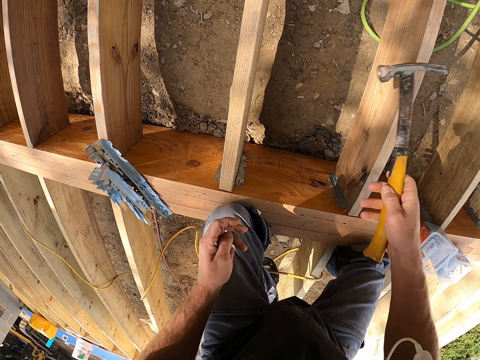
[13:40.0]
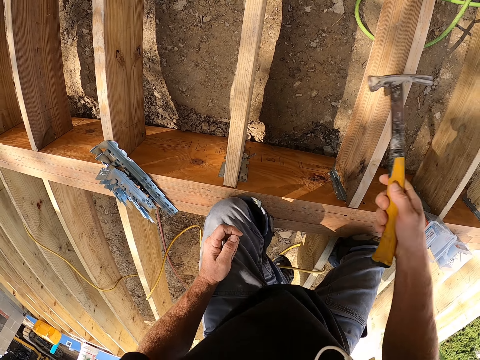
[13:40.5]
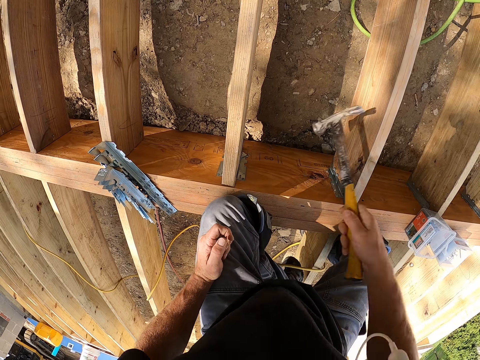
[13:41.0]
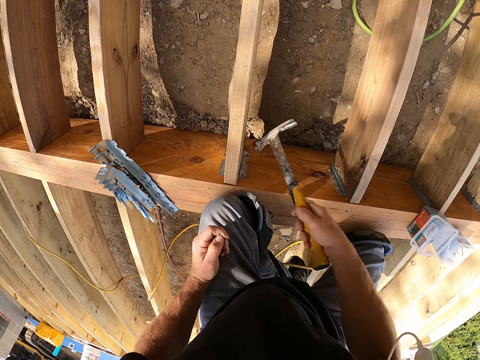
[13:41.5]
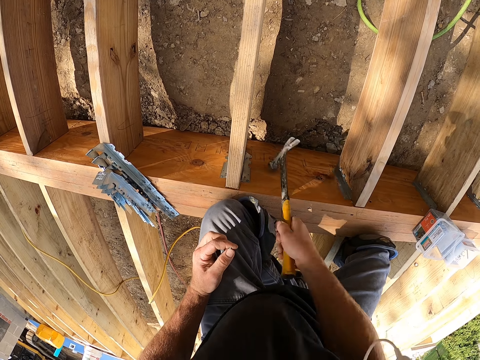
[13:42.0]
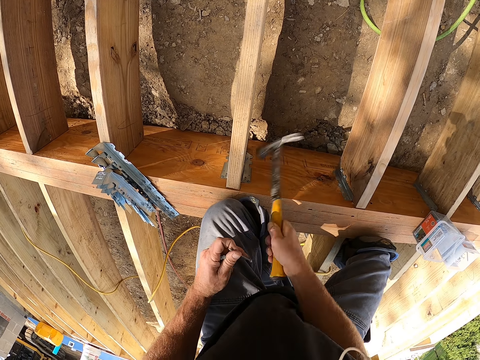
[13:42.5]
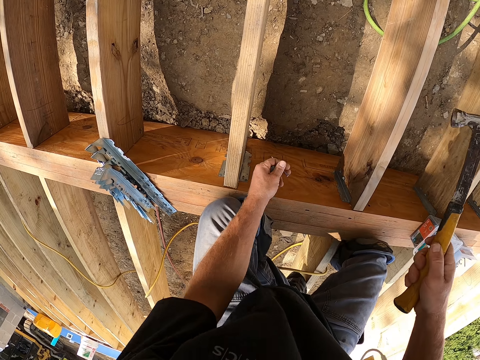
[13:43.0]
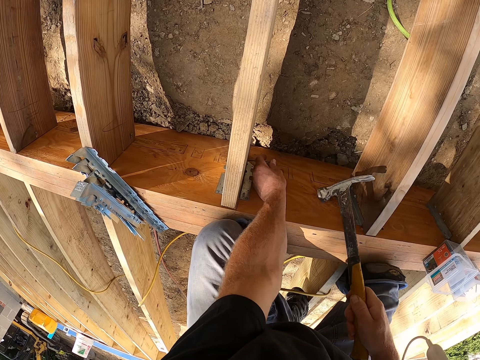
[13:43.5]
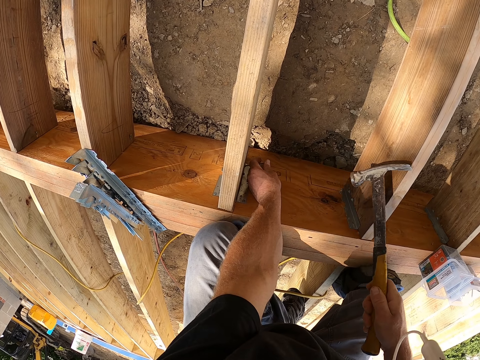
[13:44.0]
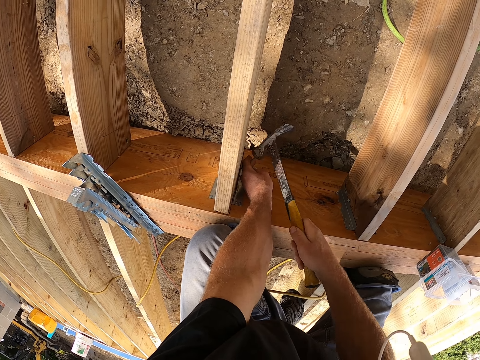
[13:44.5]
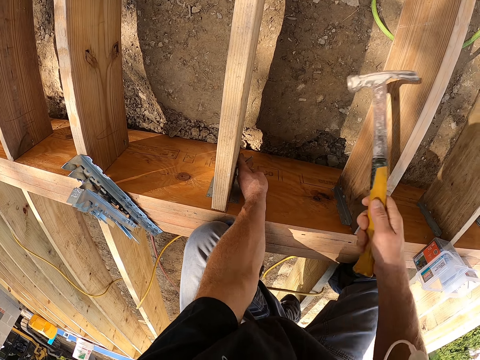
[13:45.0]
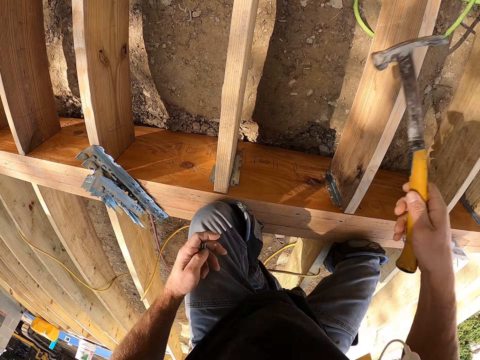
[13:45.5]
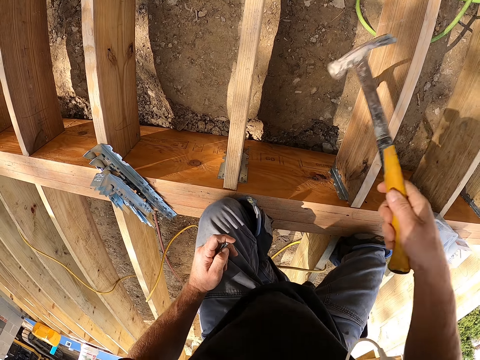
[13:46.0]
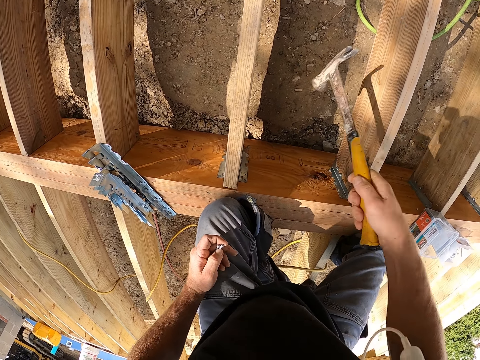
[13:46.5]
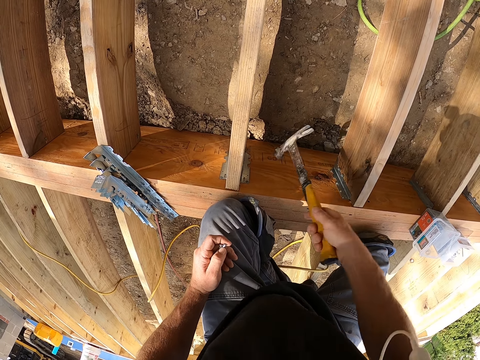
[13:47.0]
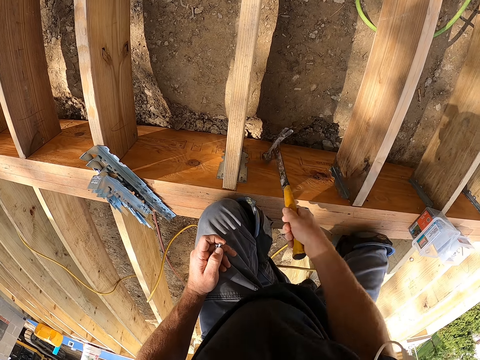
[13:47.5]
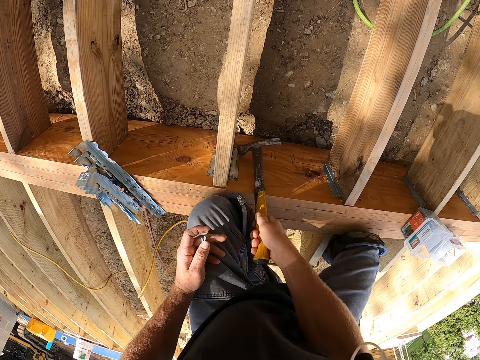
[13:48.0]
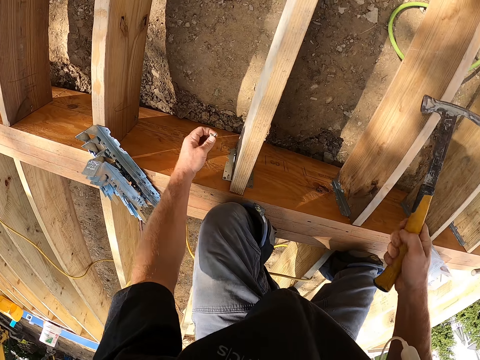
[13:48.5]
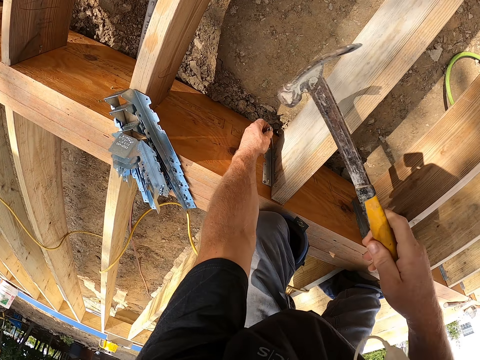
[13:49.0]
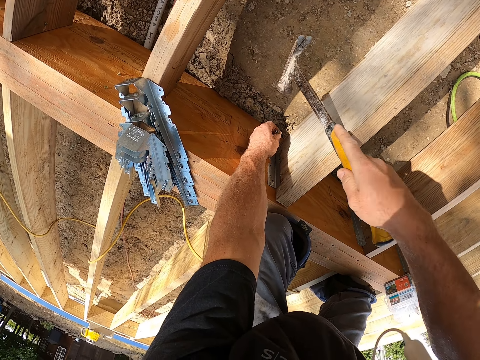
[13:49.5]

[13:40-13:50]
The camera wearer pulls his hand off the nail. He puts his hand on his thigh. He hammers the nail with the claw hammer. He puts the nail on the support clip. He hammers the nail with the claw hammer.

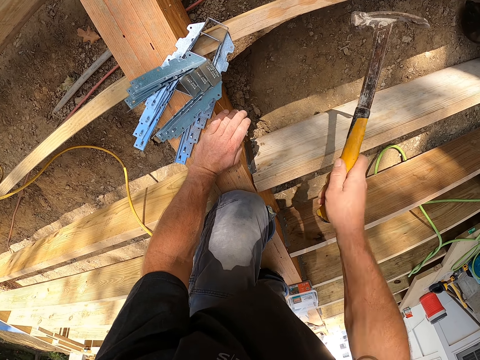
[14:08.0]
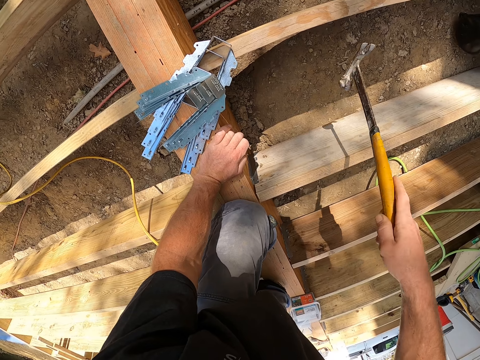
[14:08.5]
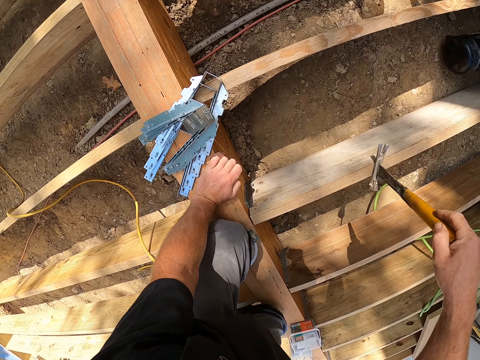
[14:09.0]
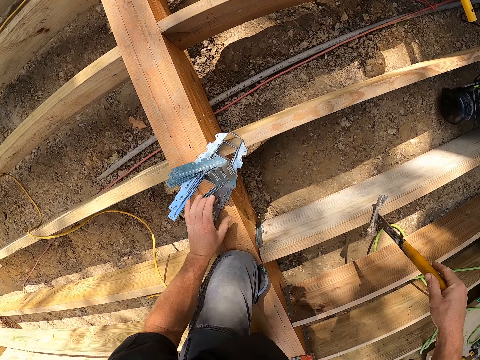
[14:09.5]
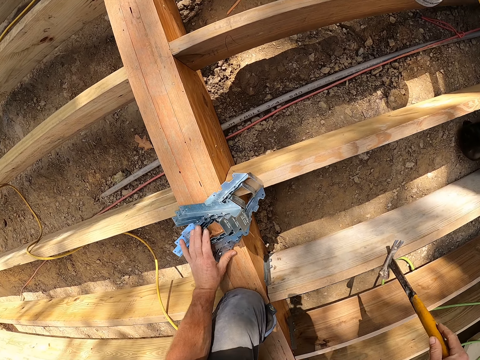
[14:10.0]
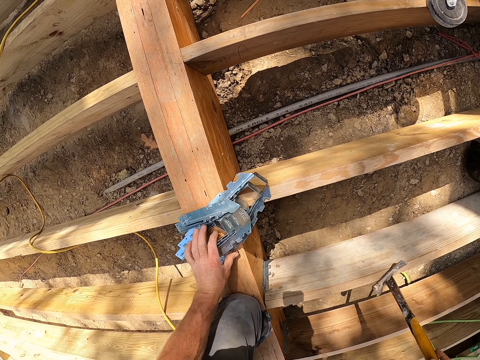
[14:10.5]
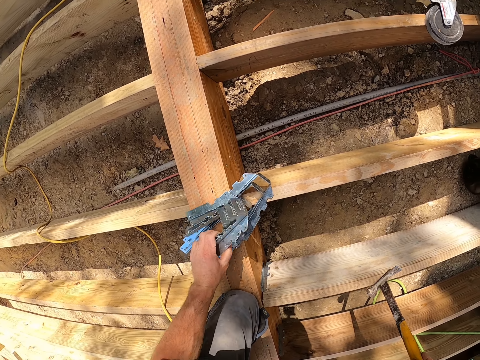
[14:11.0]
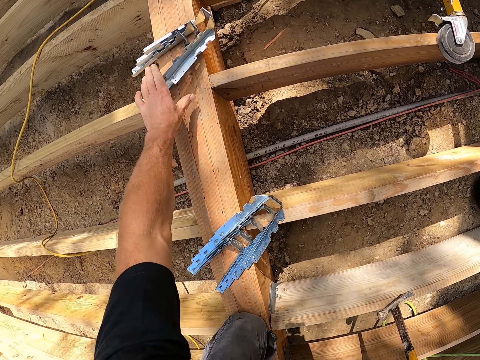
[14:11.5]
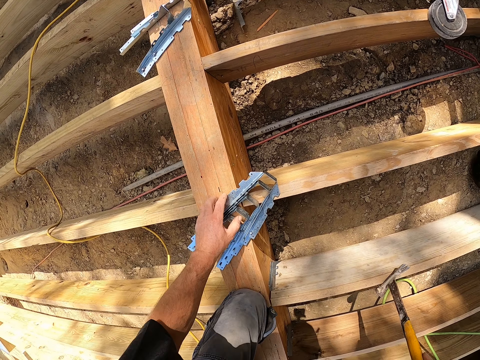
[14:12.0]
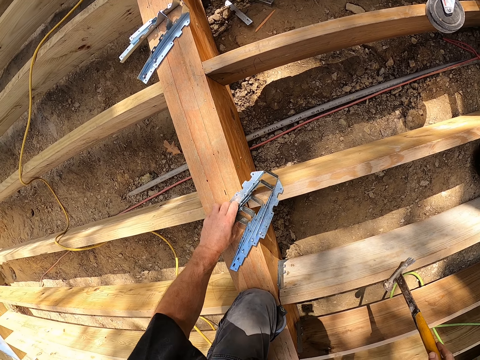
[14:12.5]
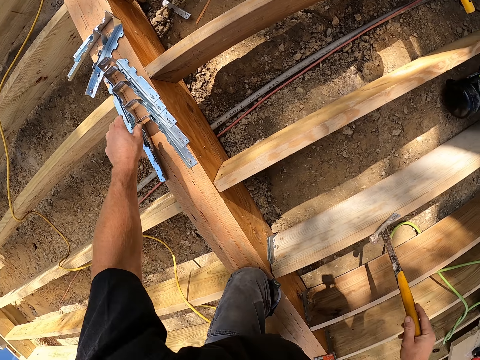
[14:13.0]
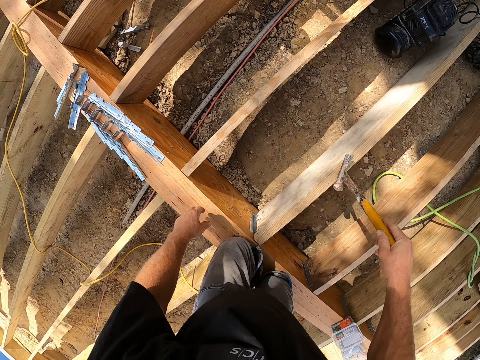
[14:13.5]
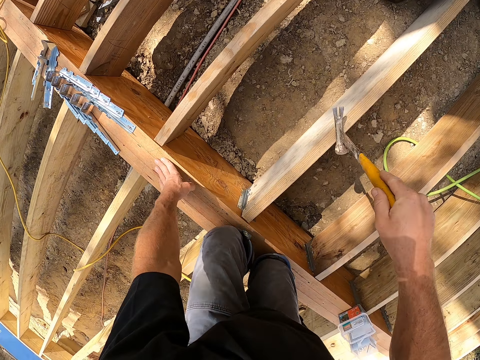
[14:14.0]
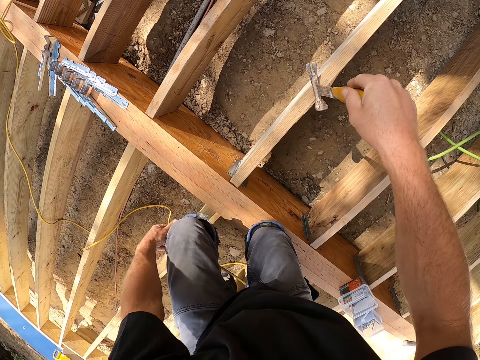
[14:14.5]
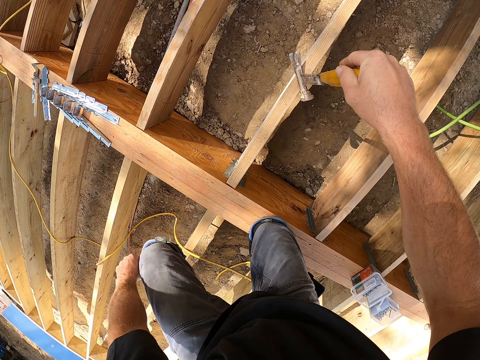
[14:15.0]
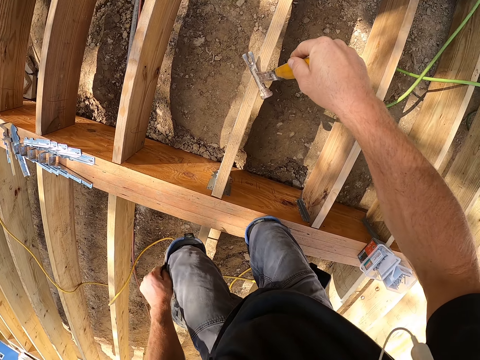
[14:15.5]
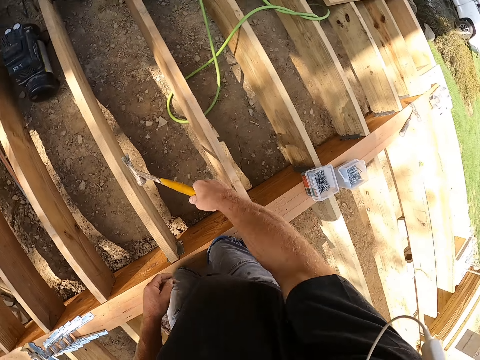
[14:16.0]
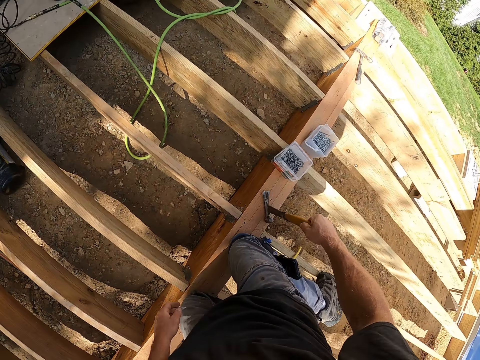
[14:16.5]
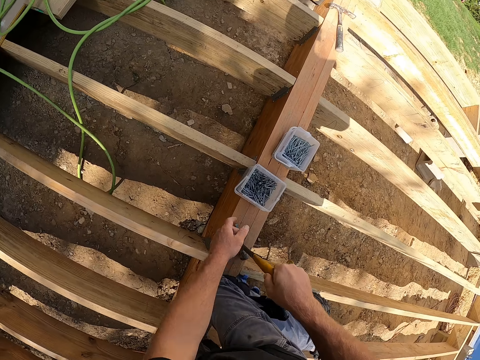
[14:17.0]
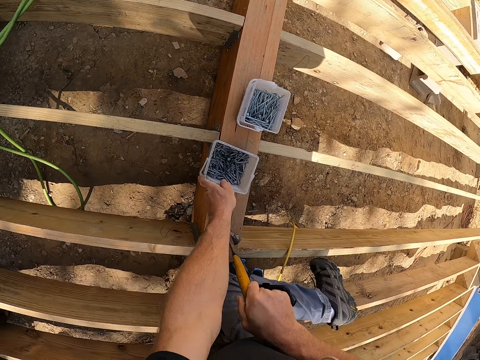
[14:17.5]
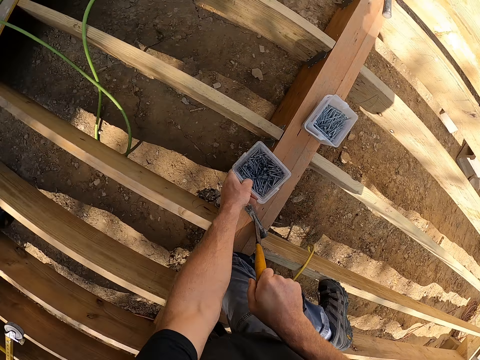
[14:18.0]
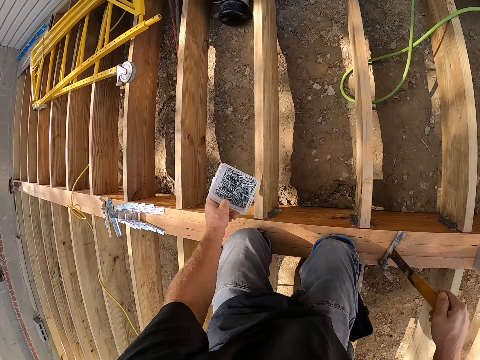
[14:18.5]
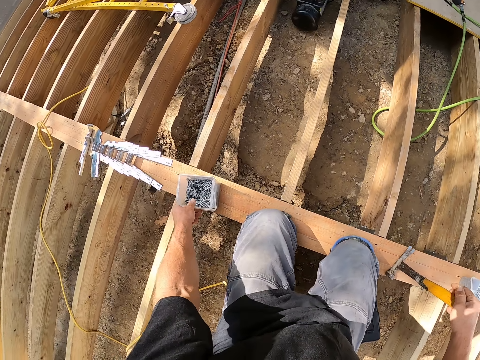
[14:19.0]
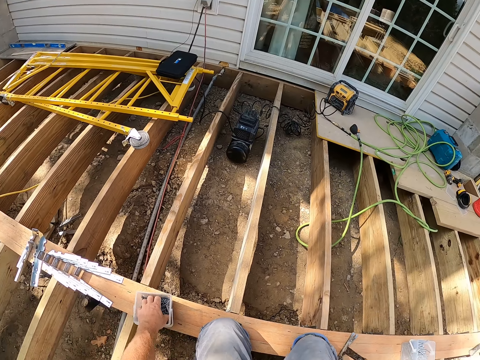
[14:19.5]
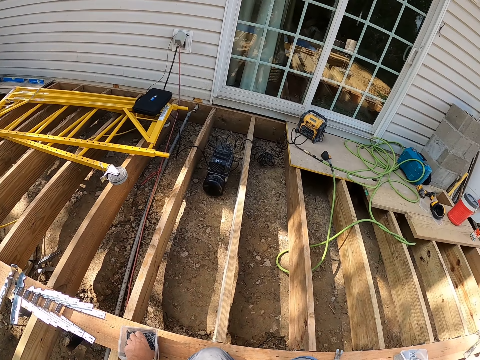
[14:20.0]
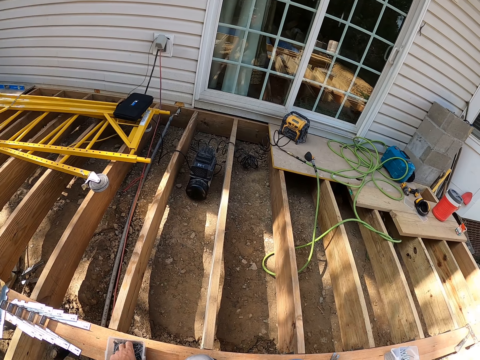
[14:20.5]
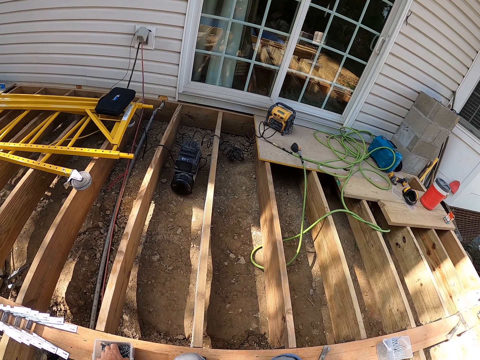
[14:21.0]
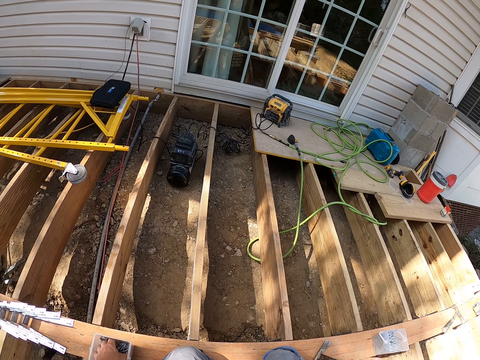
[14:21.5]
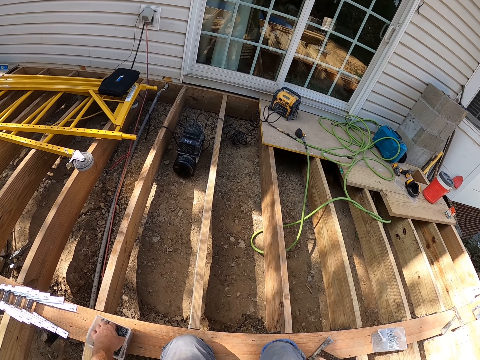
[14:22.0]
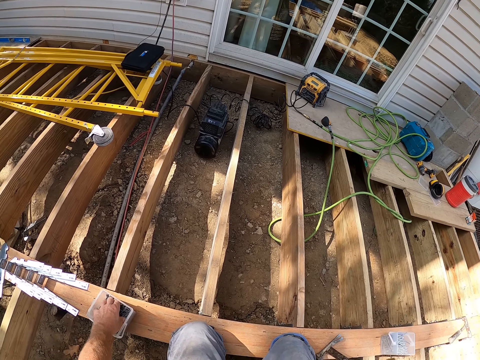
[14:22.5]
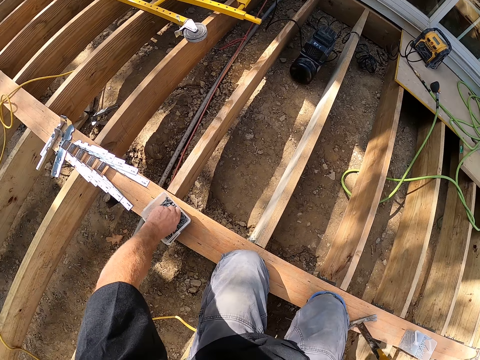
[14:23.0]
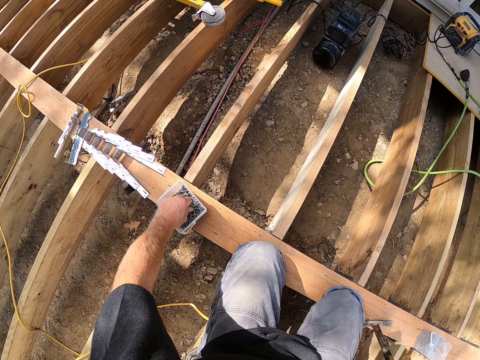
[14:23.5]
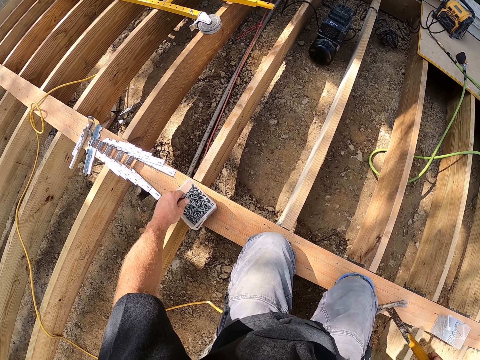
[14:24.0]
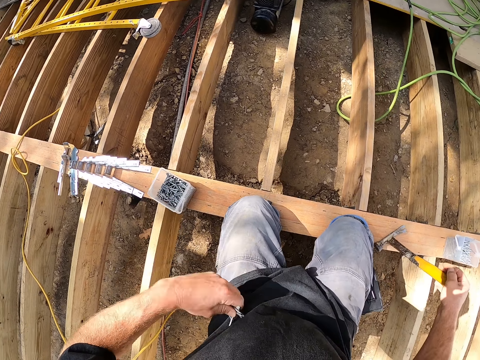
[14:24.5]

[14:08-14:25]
The camera wearer picks something. They move the hinges. They put something down. They look around the compound. They pick the nail box. They move the container with nails. They put the nail box on the wood. They pick the nails.
